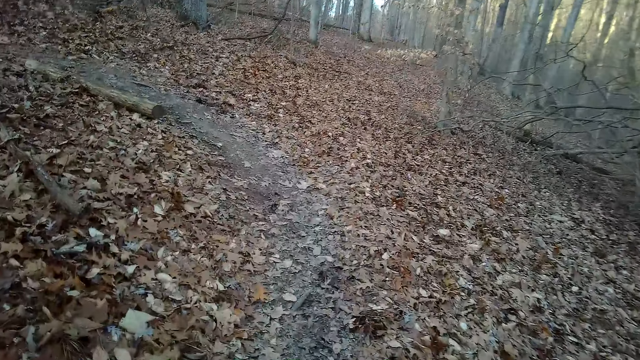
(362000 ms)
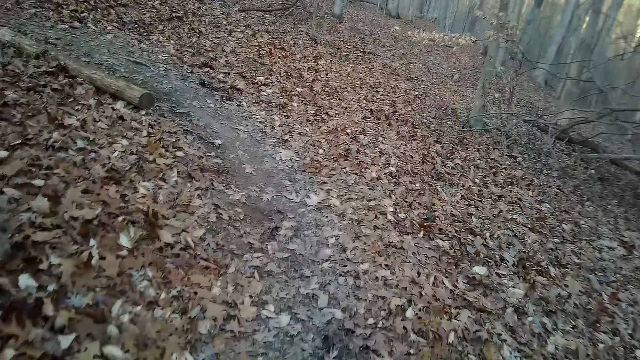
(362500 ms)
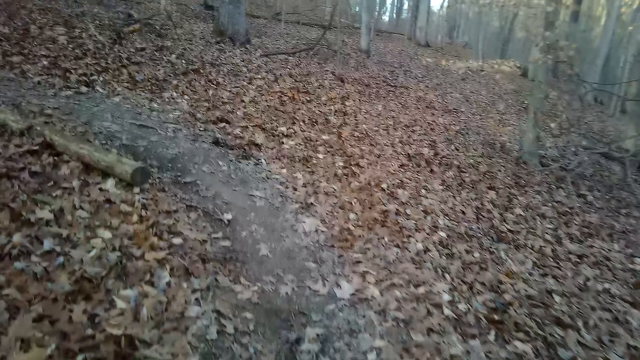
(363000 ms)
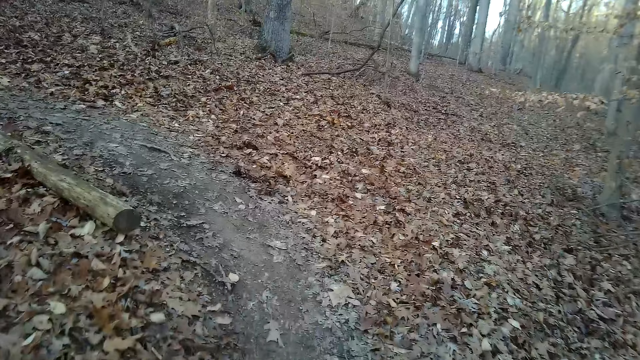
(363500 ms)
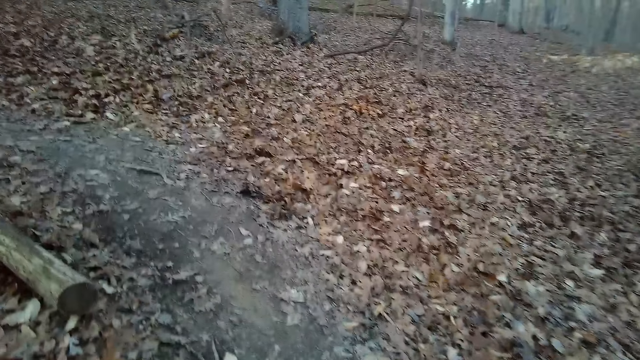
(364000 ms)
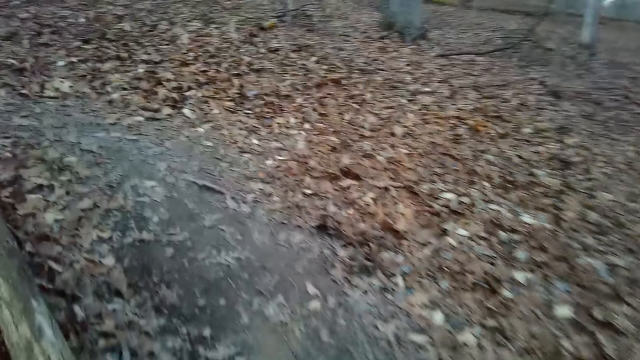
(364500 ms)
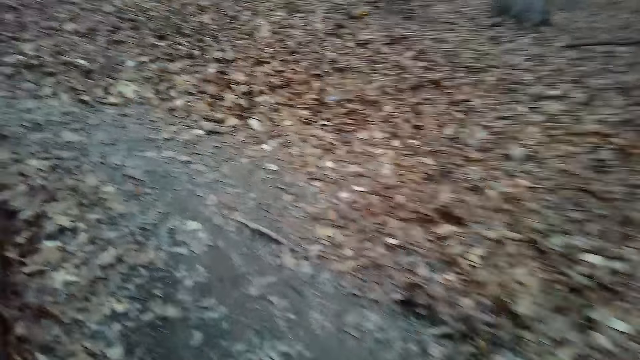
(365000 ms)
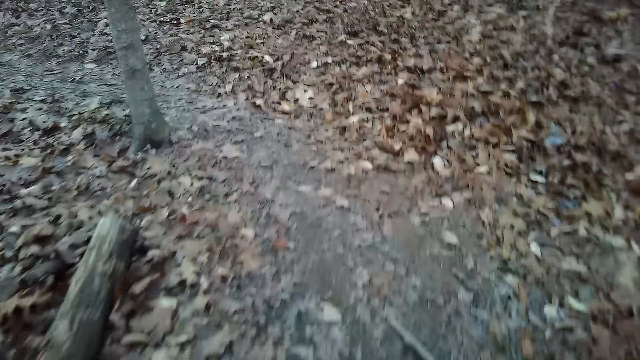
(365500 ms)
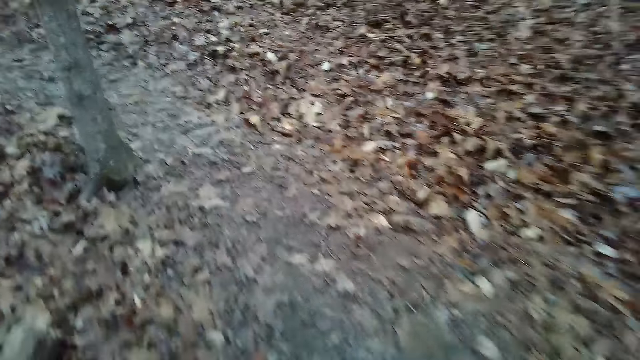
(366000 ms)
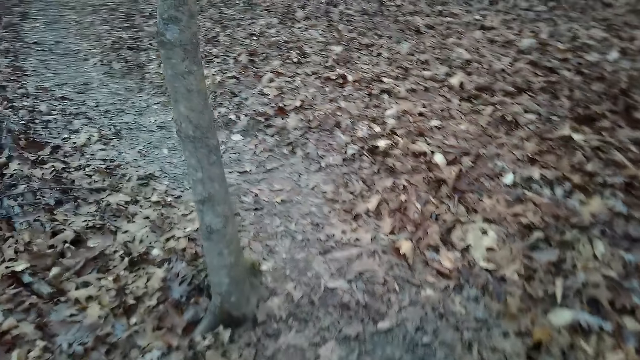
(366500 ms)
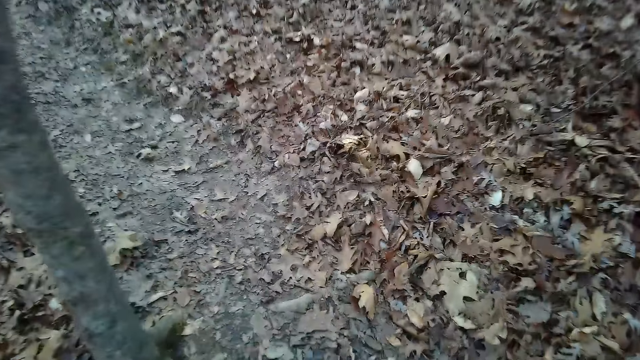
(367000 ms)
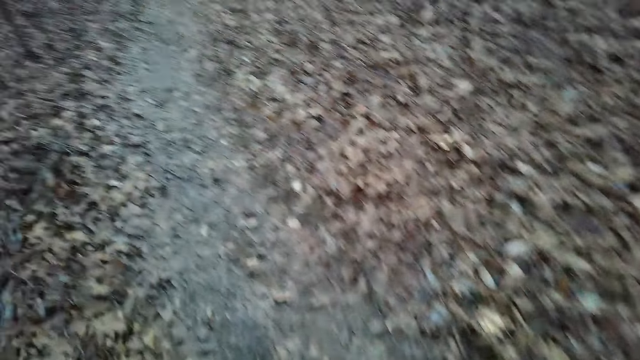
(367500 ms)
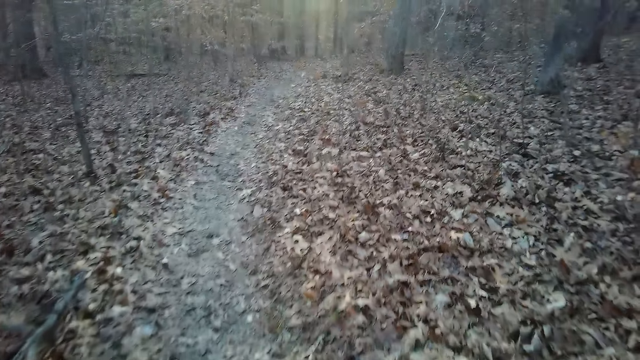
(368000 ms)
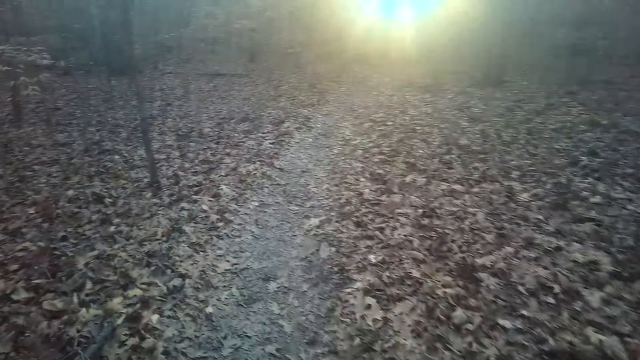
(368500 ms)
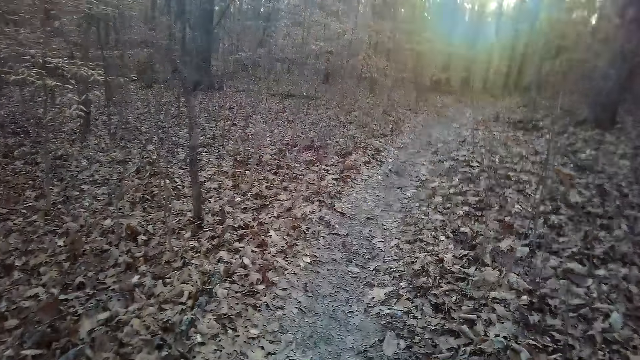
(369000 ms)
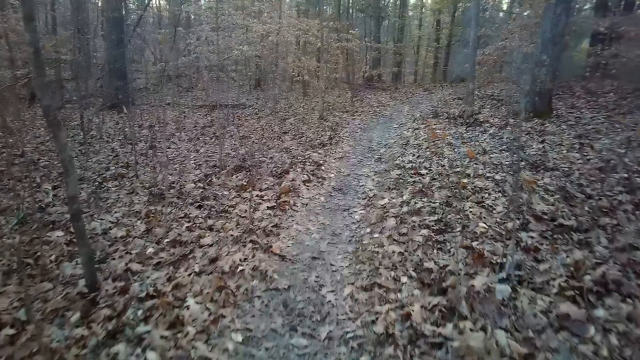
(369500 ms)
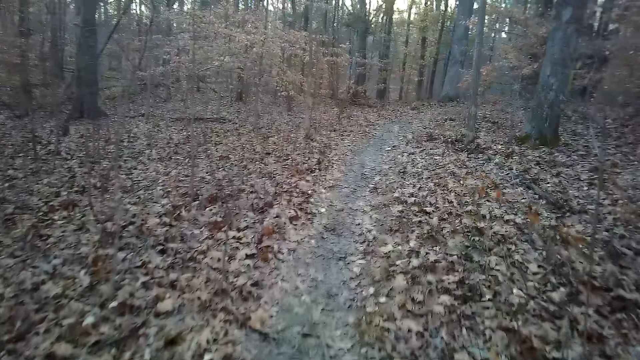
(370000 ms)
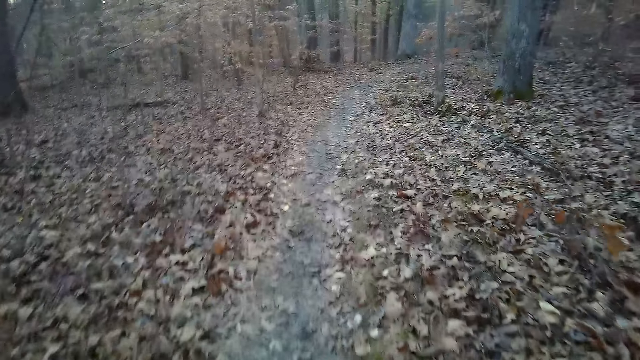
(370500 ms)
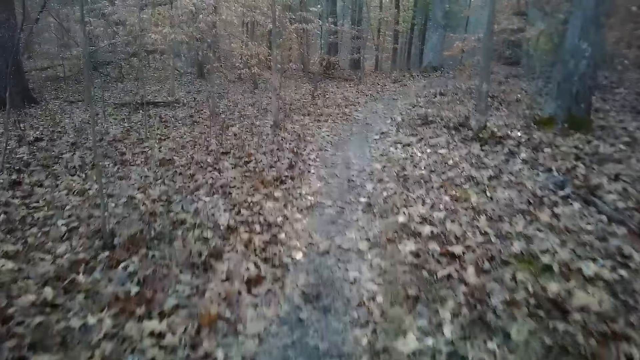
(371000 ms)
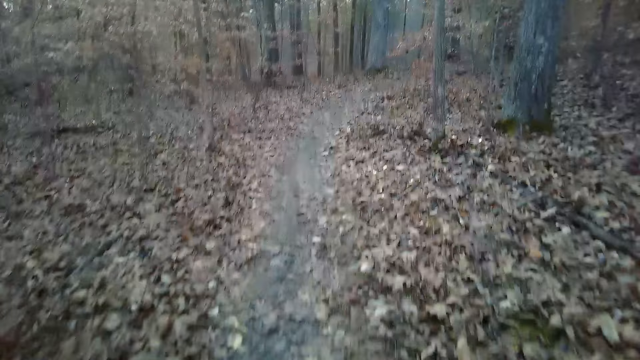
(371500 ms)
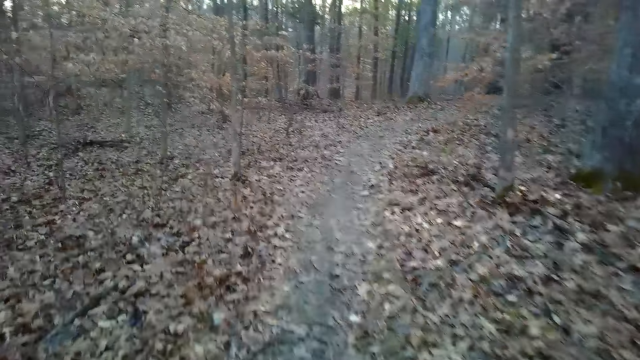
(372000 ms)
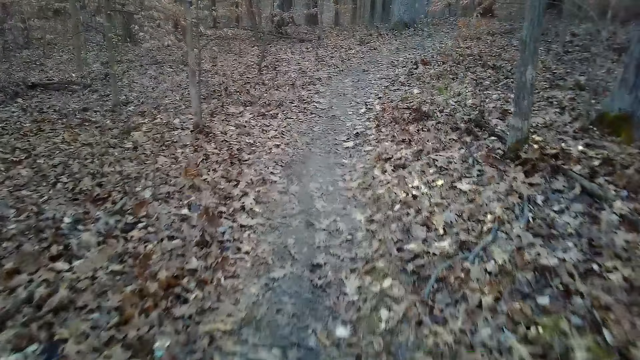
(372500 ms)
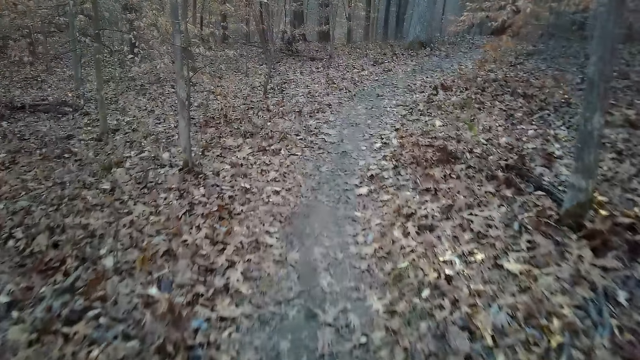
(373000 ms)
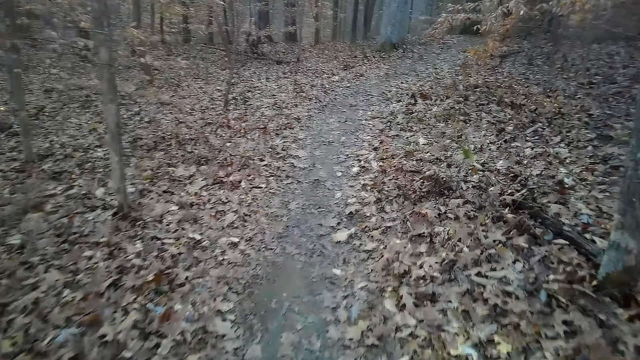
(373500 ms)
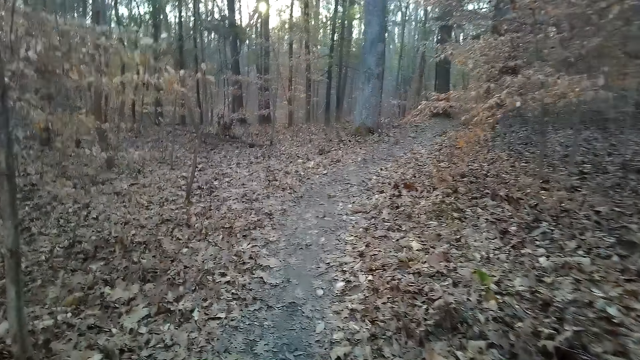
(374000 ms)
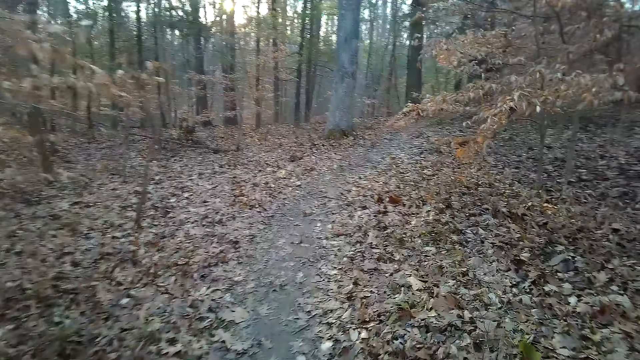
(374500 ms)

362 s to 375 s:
The camera wearer coughs. They walk down the forest.

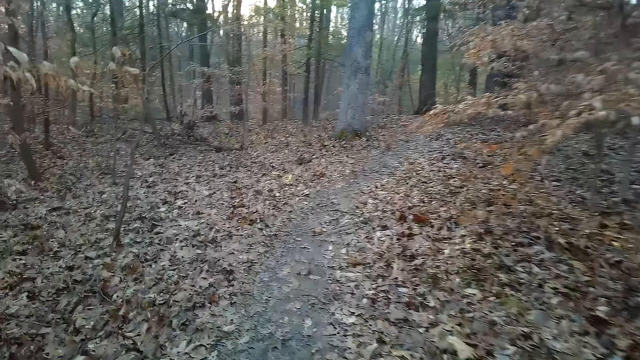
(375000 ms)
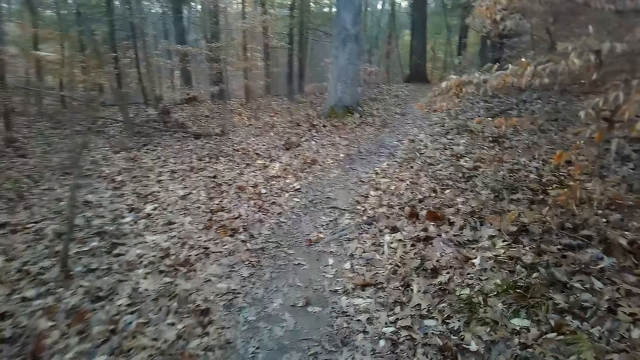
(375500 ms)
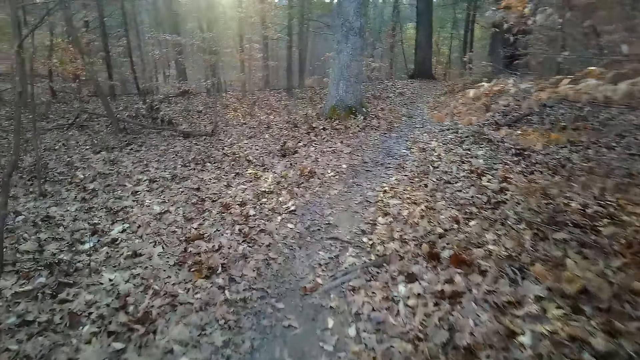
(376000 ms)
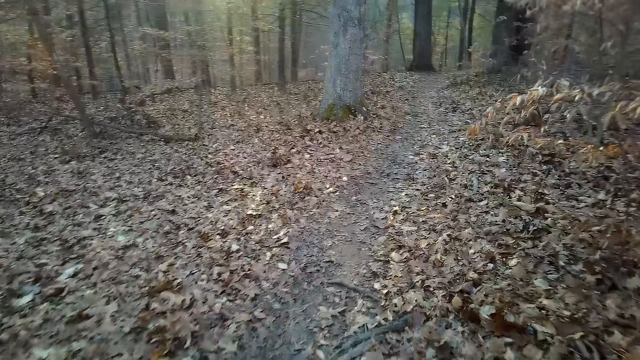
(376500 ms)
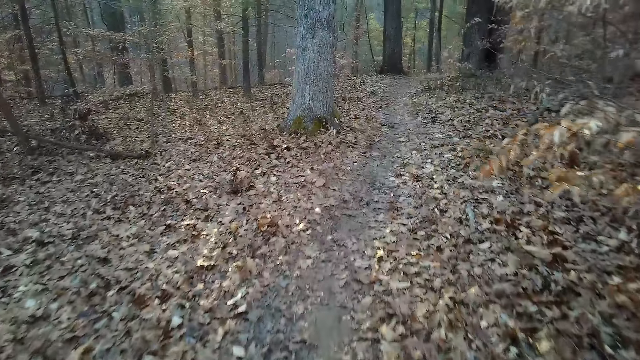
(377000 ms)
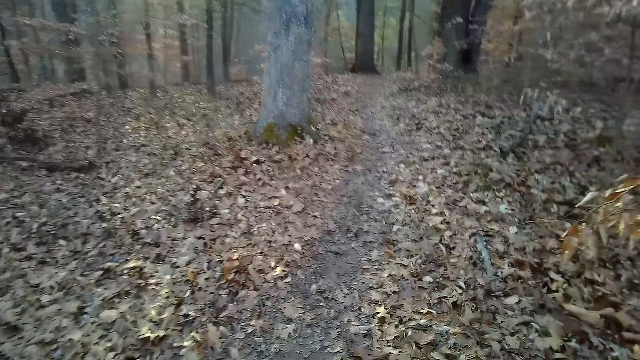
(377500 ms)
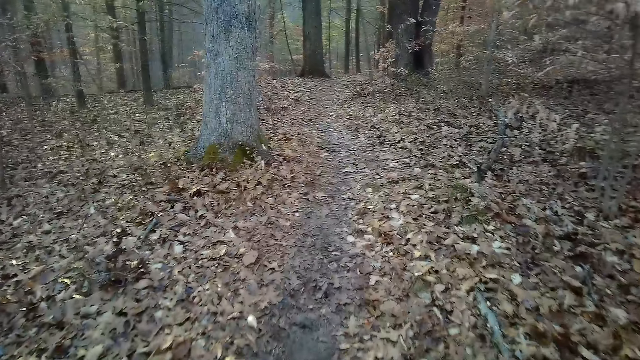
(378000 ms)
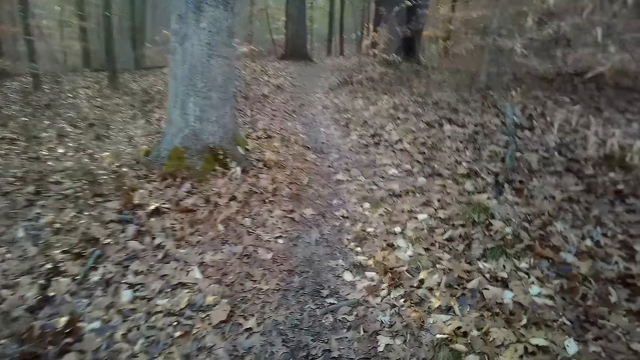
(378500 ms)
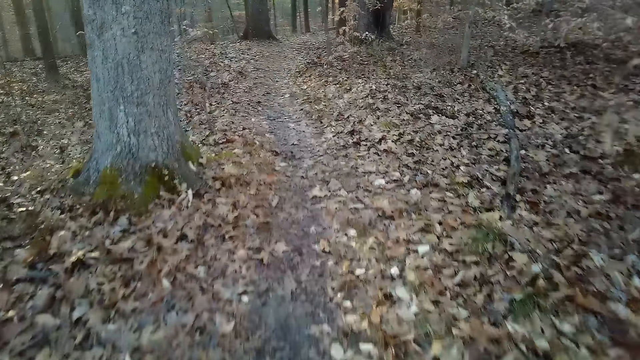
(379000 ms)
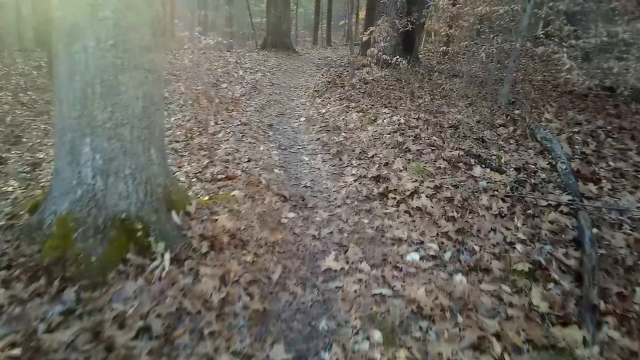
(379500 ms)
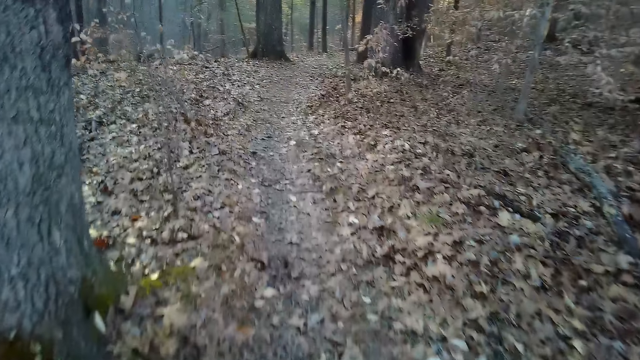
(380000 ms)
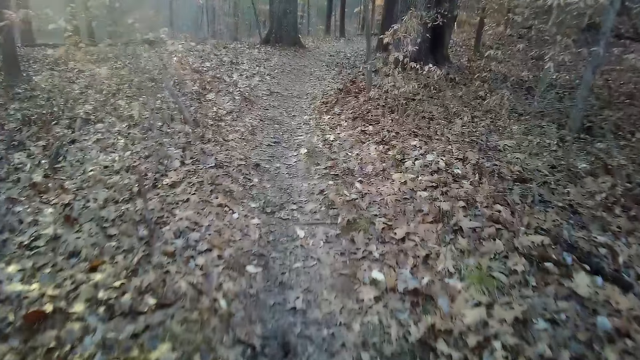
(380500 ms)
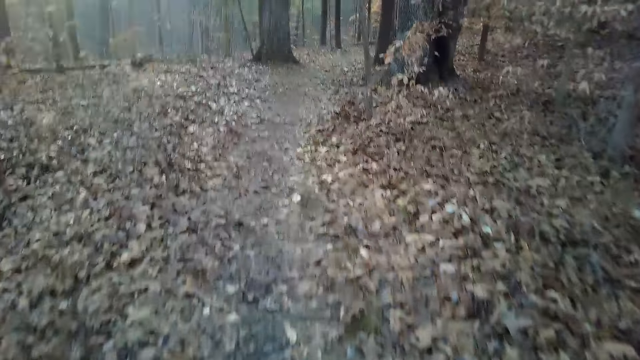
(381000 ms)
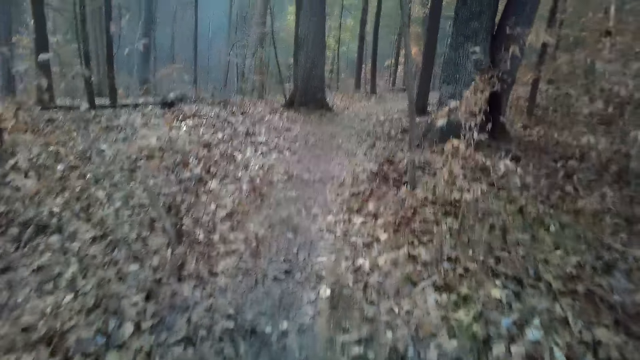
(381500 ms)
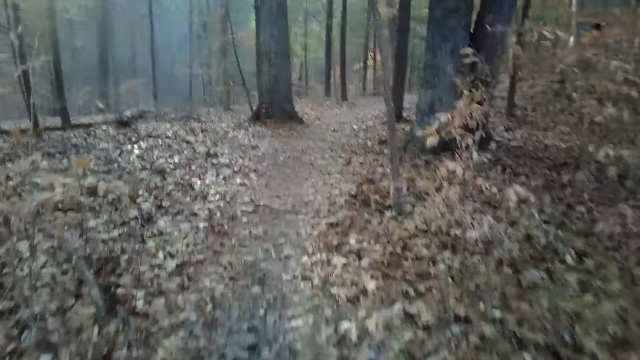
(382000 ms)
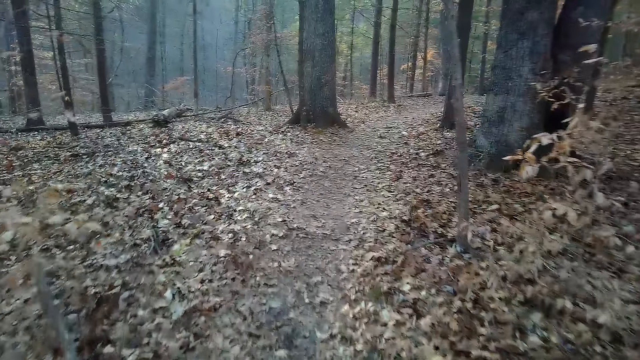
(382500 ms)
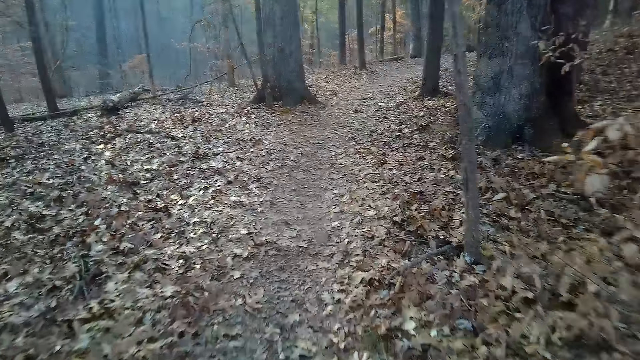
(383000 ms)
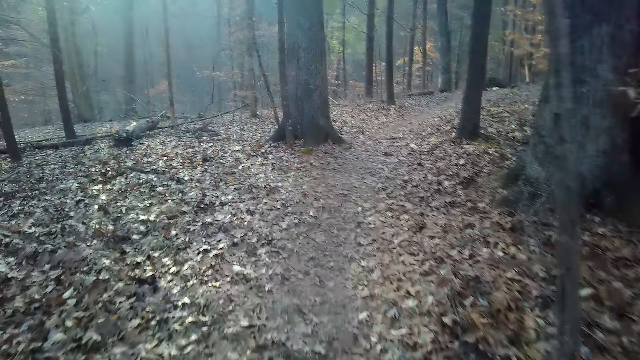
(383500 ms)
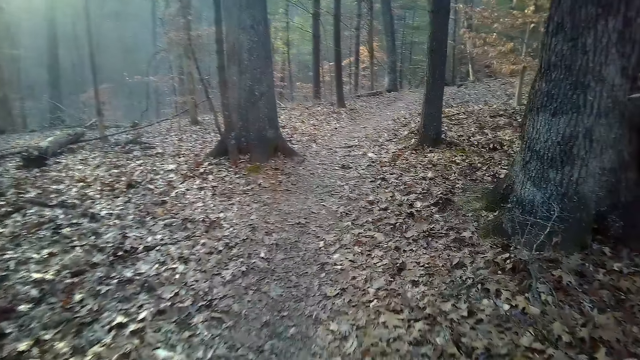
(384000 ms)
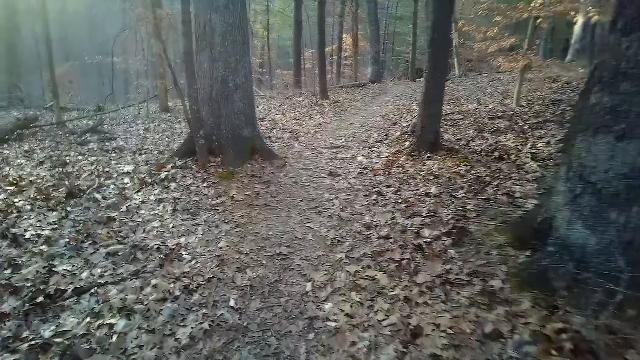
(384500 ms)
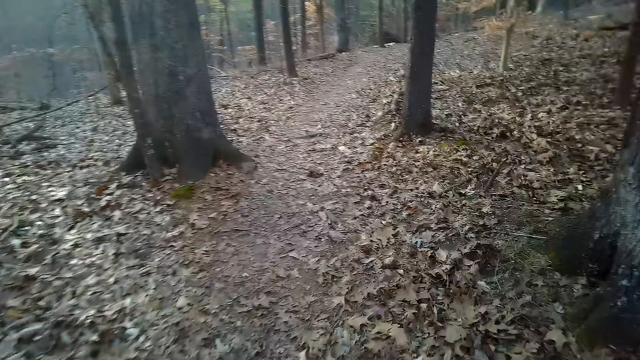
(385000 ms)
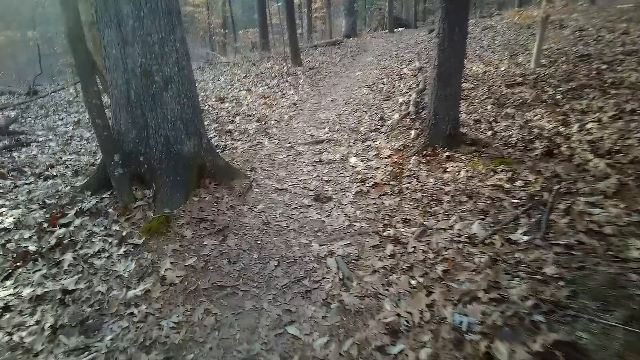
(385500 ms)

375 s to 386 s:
The camera wearer coughs.
